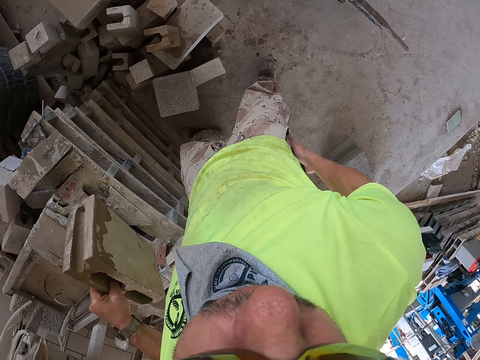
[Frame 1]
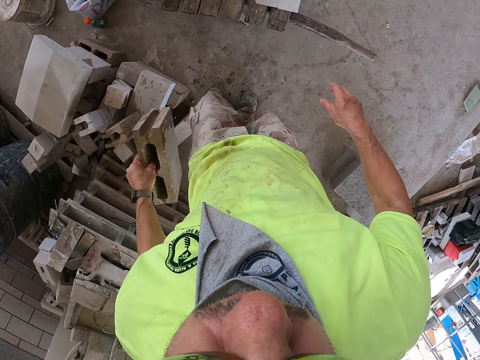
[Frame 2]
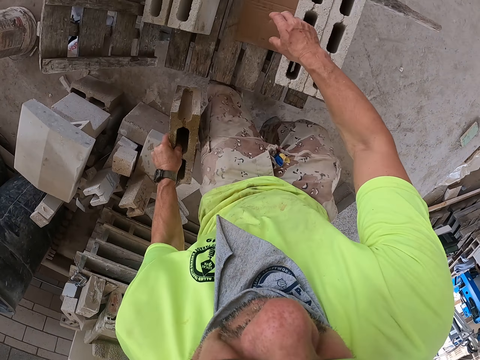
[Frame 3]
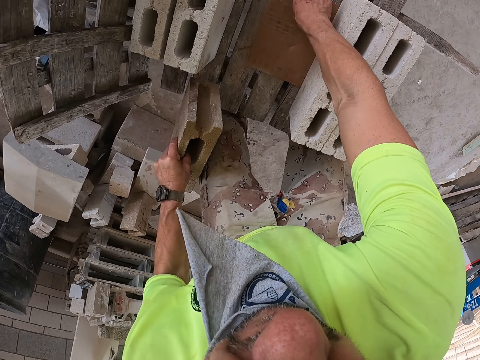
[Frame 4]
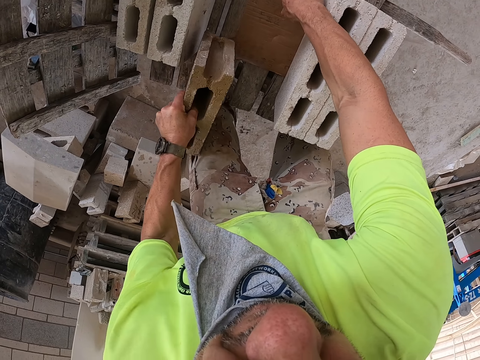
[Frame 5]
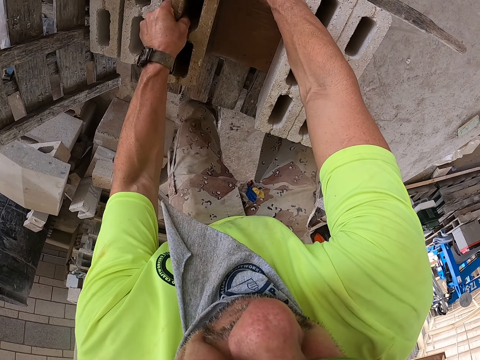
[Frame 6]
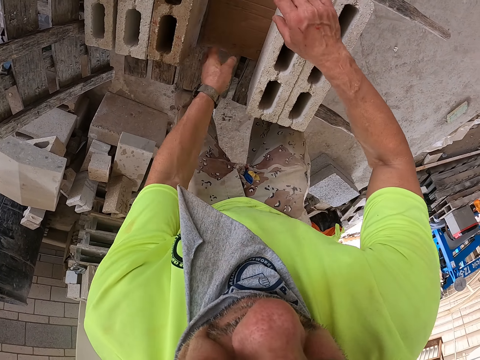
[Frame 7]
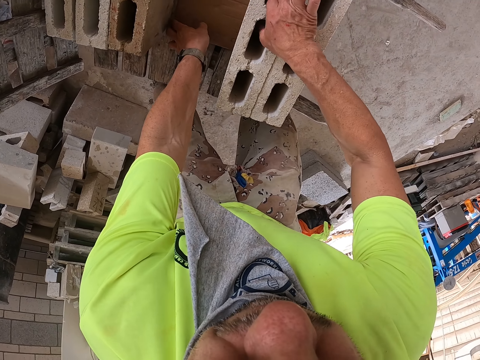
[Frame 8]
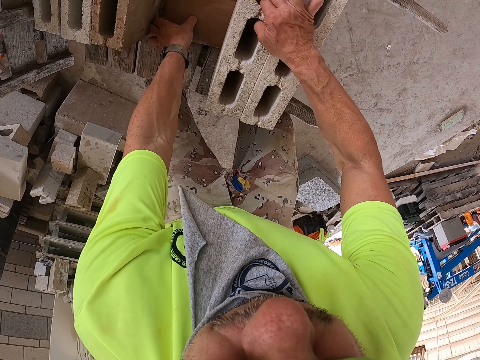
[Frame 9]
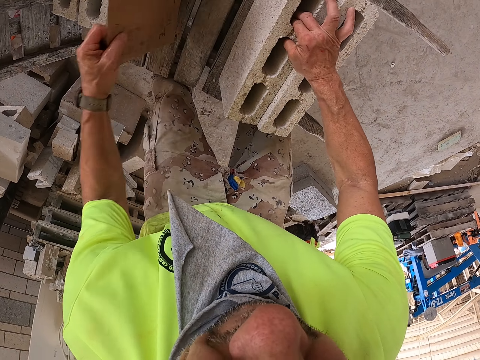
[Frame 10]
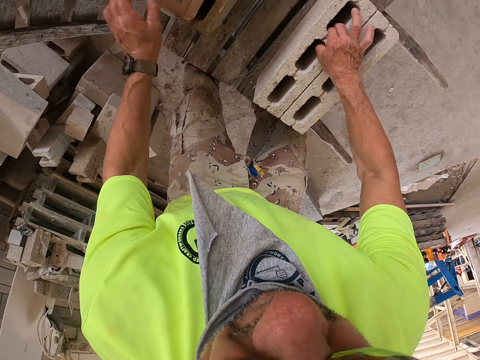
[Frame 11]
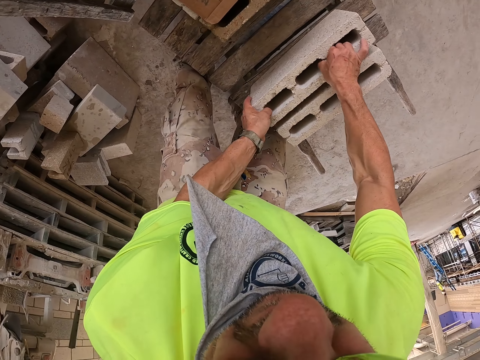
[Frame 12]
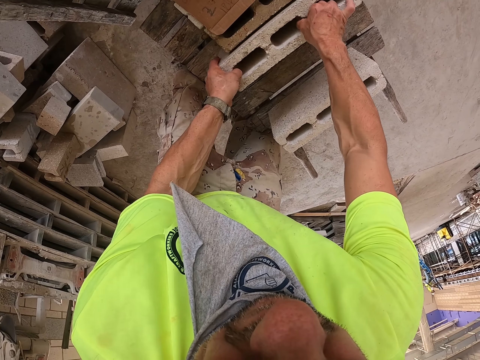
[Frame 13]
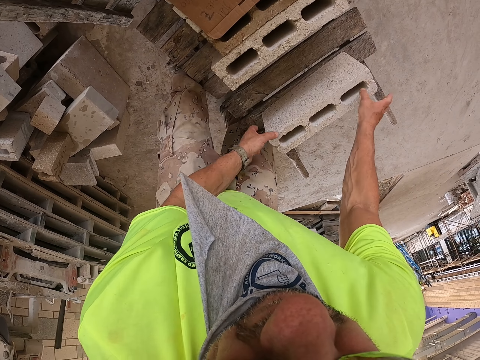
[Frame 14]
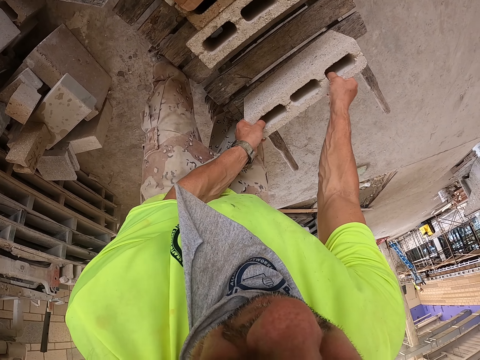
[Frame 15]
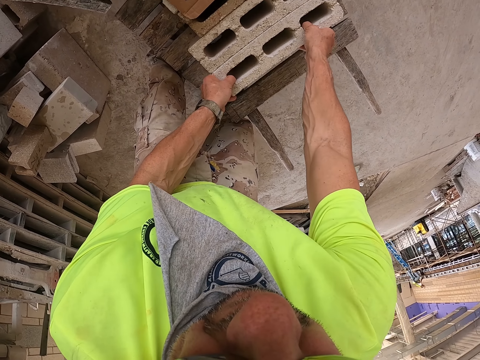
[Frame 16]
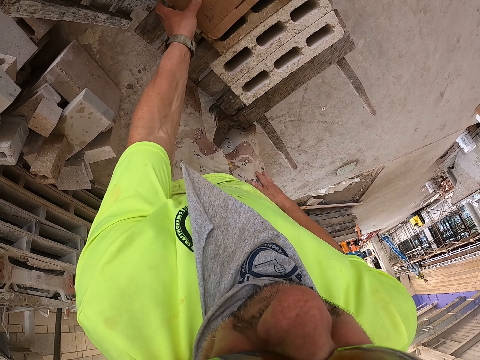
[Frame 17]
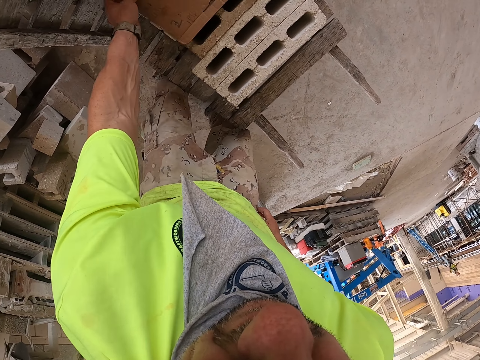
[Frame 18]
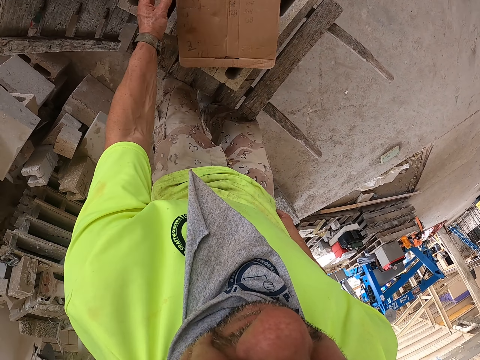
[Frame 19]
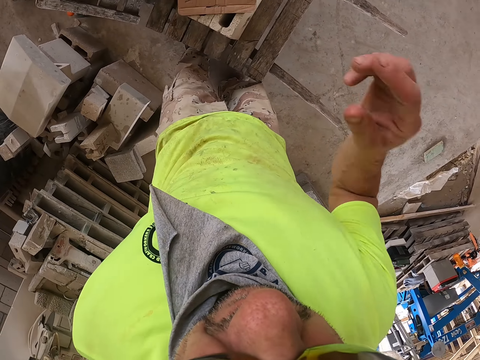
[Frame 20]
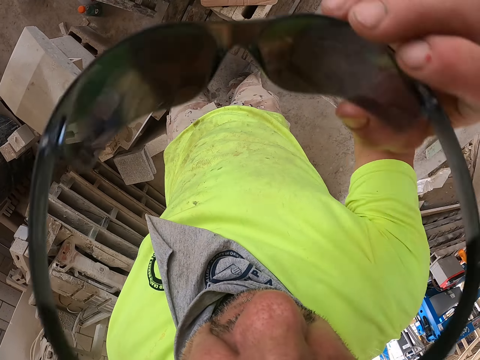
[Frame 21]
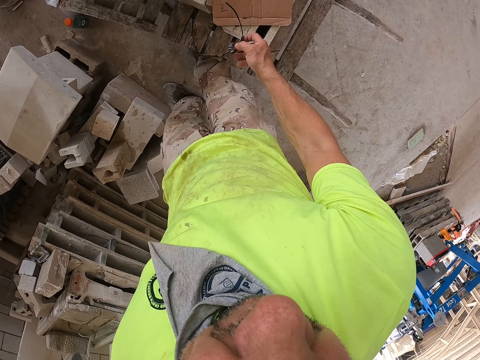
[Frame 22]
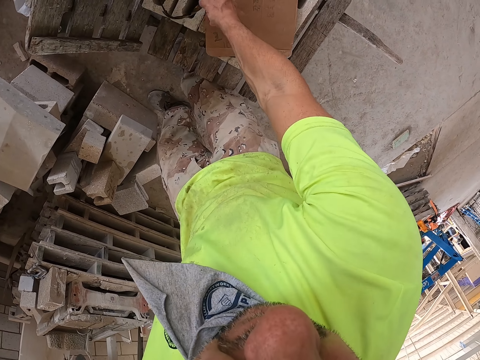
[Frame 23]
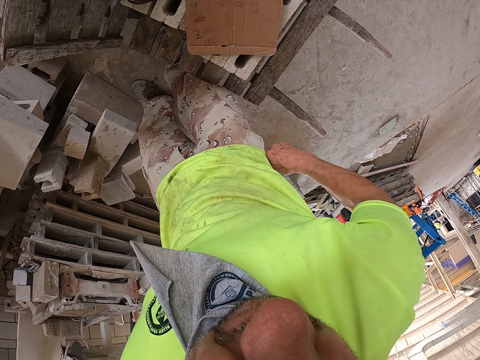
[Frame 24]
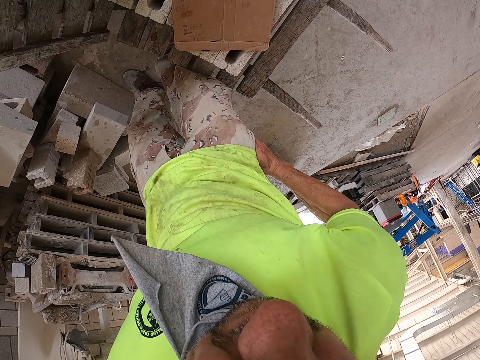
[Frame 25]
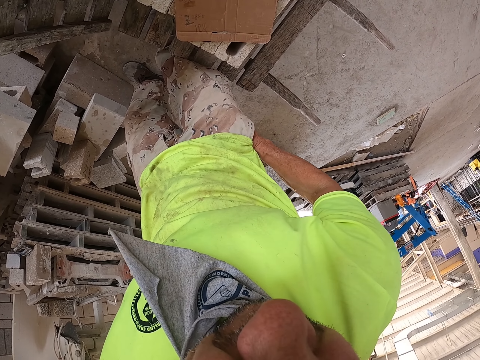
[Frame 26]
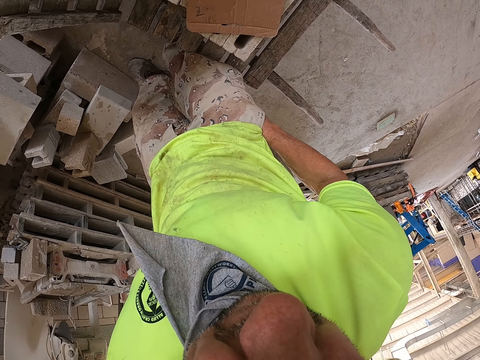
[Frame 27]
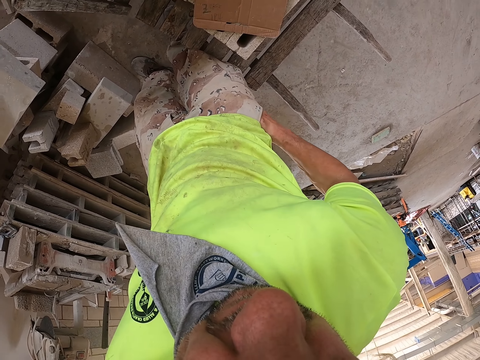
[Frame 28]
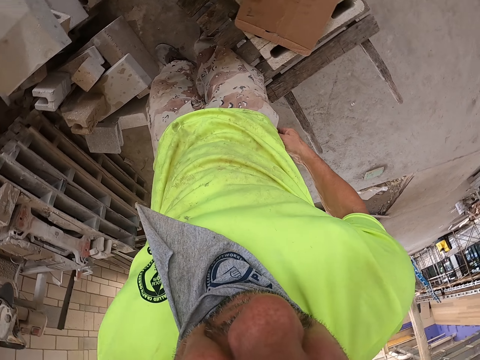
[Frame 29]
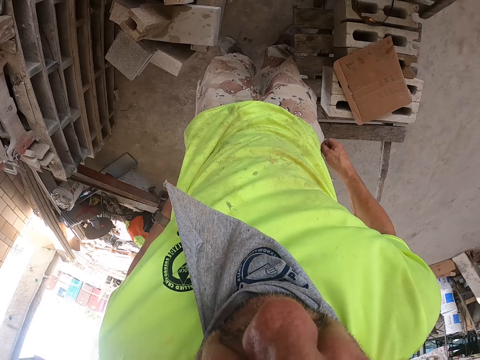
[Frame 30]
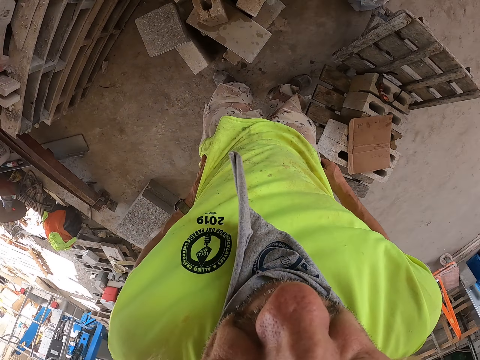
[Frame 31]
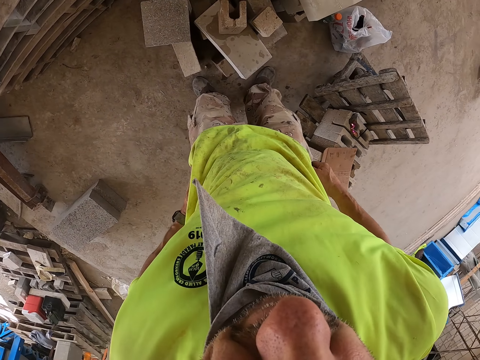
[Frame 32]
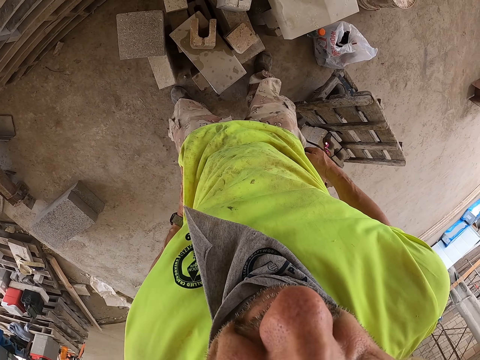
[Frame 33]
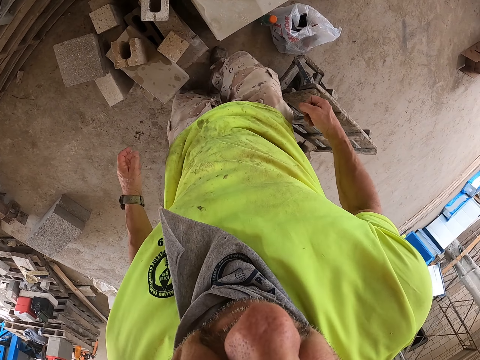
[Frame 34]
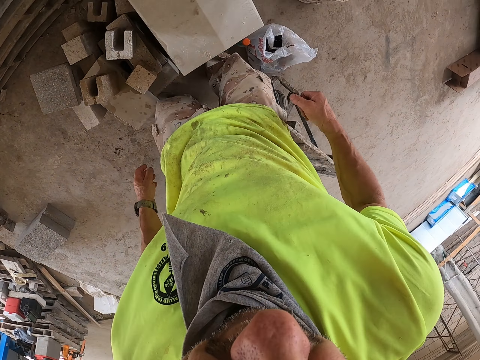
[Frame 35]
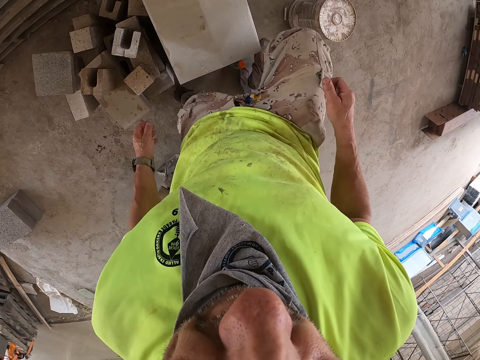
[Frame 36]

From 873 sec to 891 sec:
The camera wearer picks up the brick from the machine. He walks around the construction site. He places the brick on the cart. He places paper on a brick. He holds the bricks, pulls the carton and puts the carton on top of the bricks. He moves the bricks on the cart. He holds the brick. He moves the brick. He holds the carton and puts down the carton on the brick. He lifts his hand. He removes the glasses with his hand. He places the glasses on the brick. He places his hands on the waist. He puts his hand inside the pocket. He removes his hand from the pocket. He walks around the construction site. He puts his hands on his waist. He moves beside the bricks.

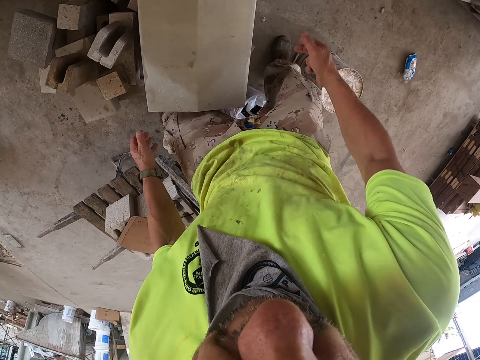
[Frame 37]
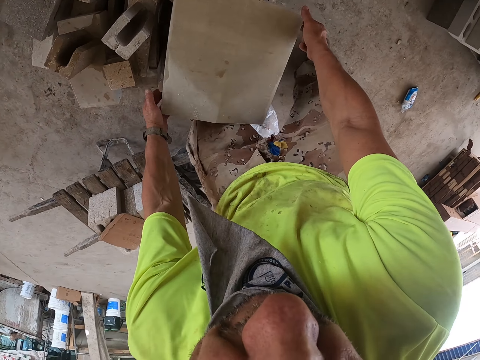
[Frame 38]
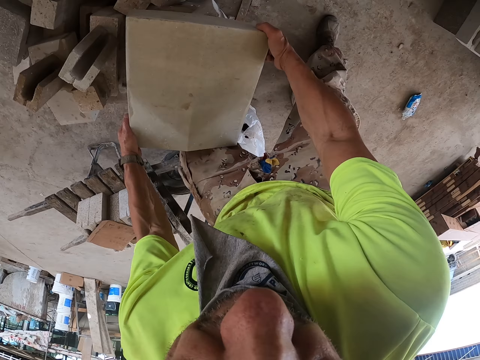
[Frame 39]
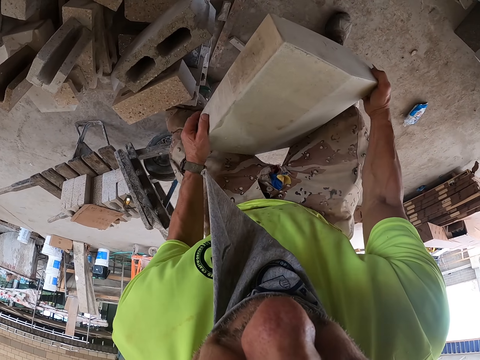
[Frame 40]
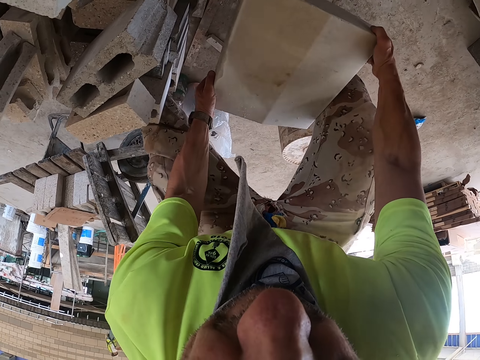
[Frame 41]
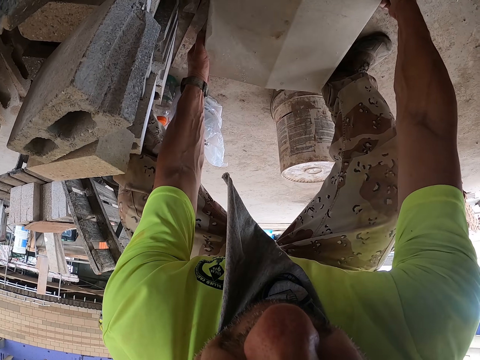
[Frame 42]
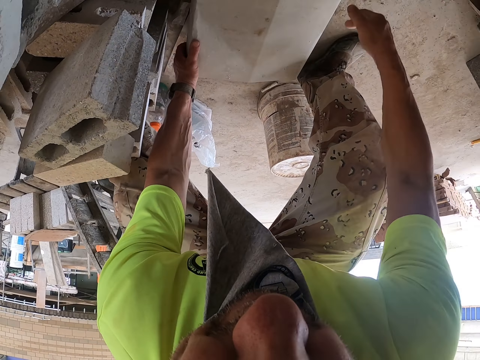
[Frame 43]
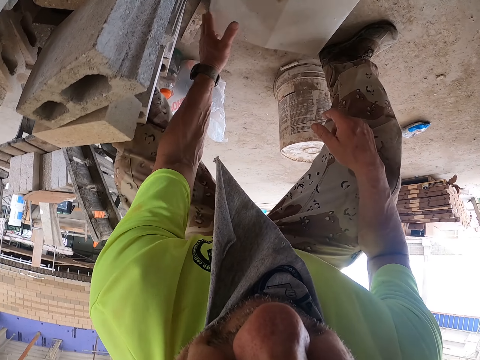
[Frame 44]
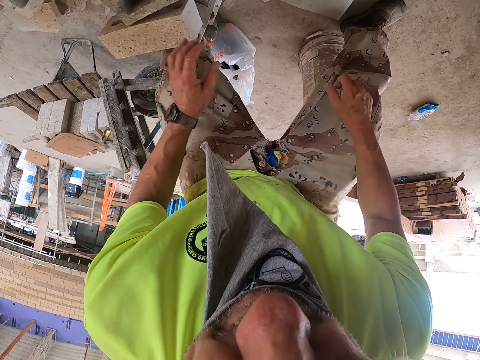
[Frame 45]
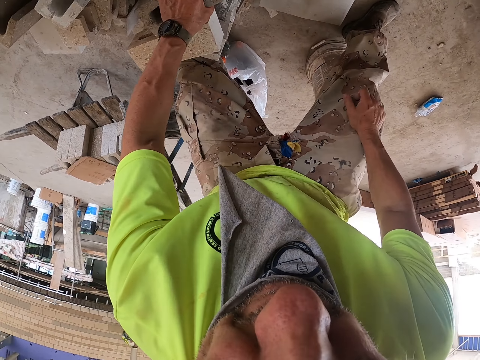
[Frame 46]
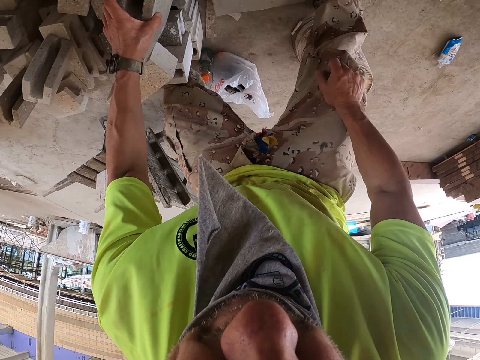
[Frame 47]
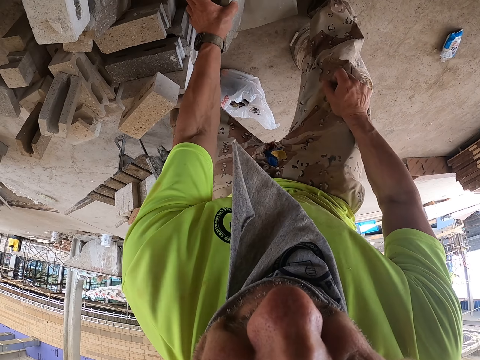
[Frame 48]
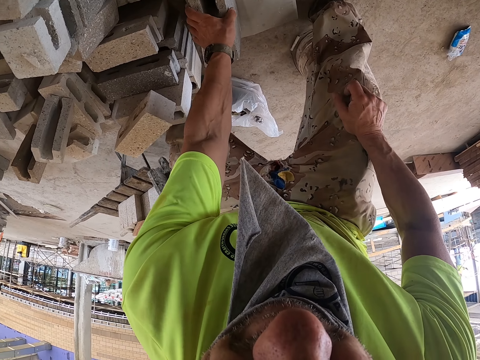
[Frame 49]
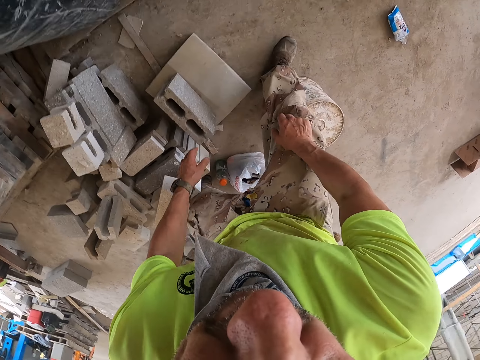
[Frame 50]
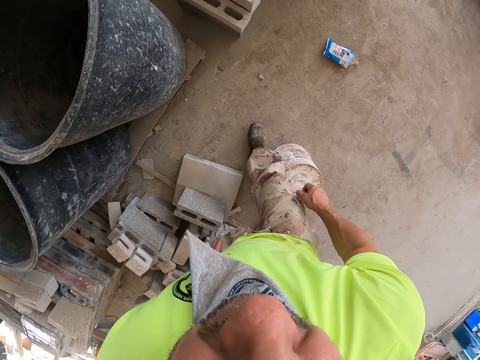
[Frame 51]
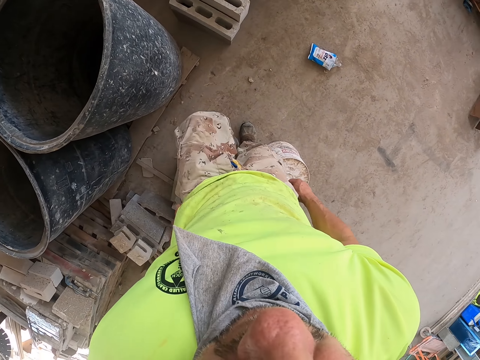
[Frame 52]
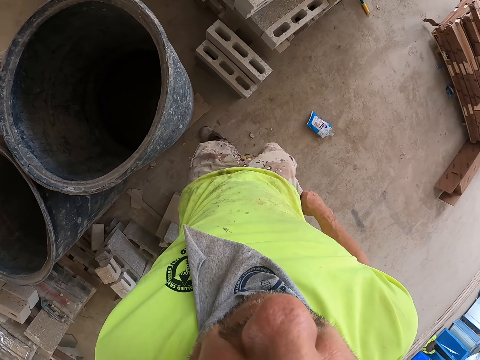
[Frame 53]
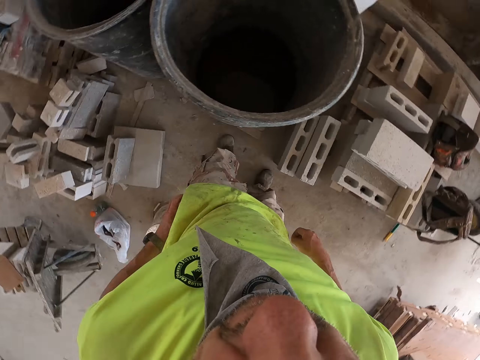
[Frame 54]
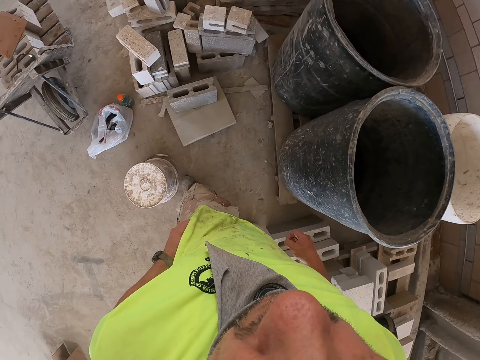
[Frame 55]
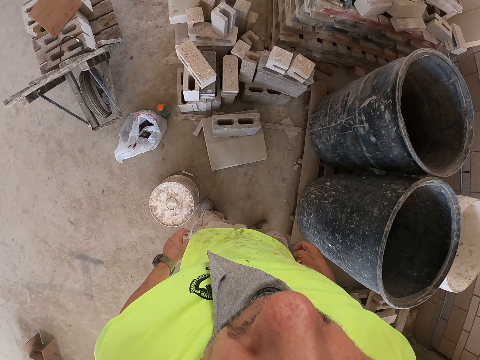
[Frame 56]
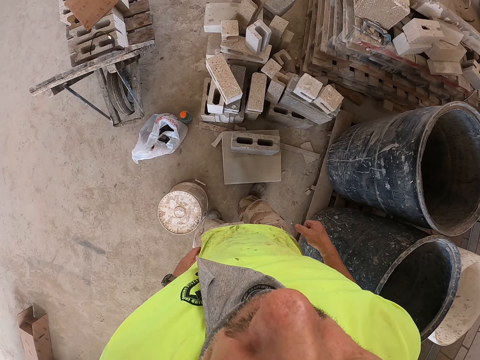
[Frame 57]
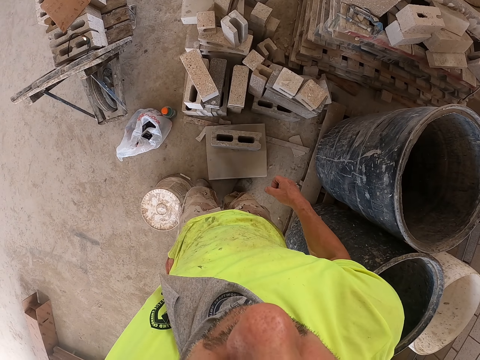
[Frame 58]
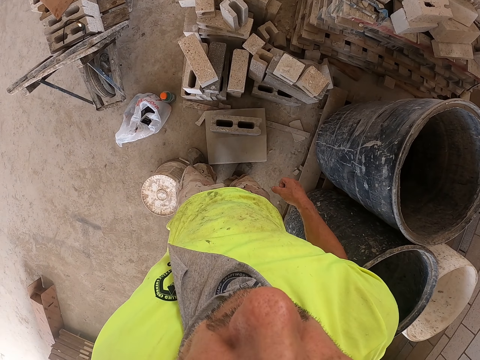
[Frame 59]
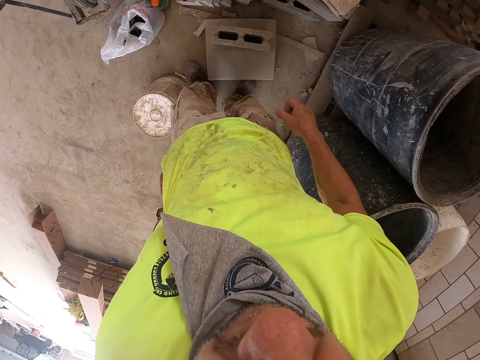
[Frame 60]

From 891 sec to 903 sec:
The camera wearer lifts a brick with hands. They place the brick on the floor. They lift the brick with hand. They hold the brick. They place the brick on a brick. They walk around the construction site. They stand beside the tanks. They look around the site.
